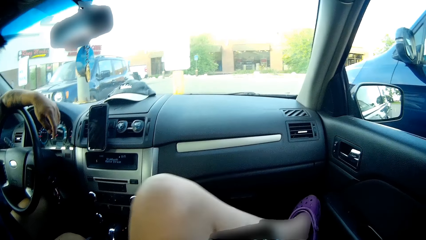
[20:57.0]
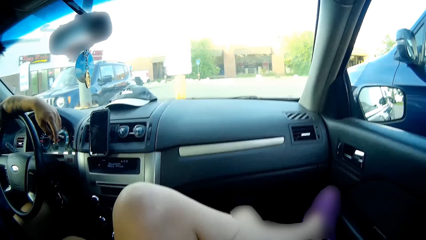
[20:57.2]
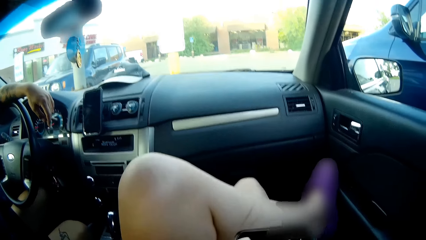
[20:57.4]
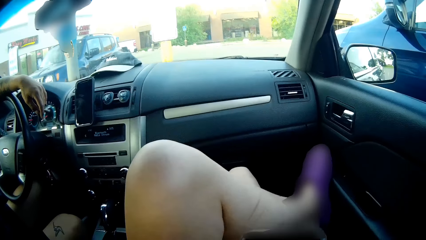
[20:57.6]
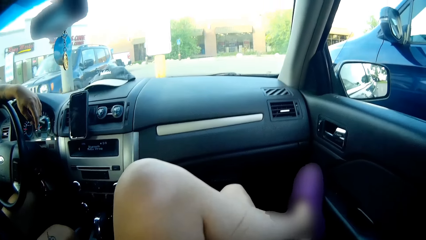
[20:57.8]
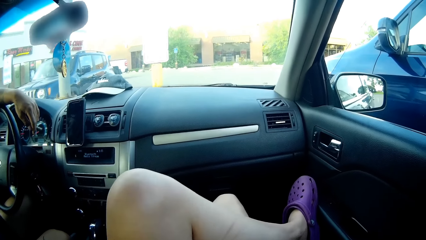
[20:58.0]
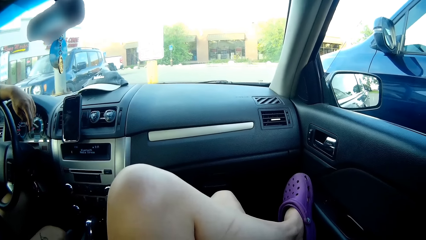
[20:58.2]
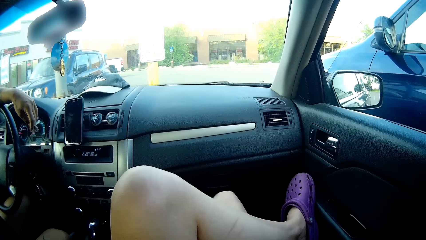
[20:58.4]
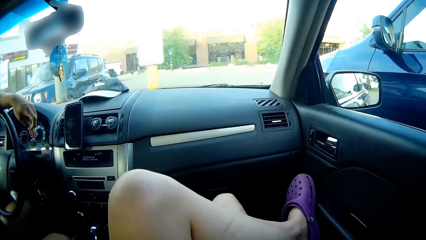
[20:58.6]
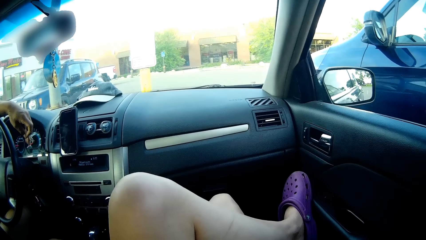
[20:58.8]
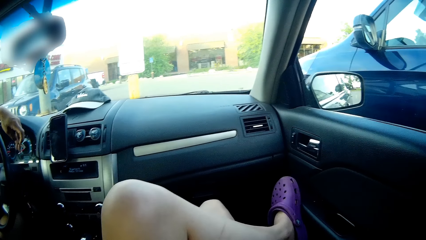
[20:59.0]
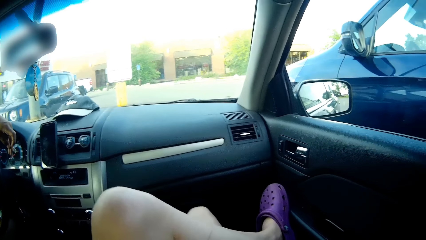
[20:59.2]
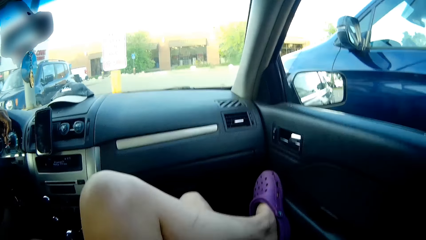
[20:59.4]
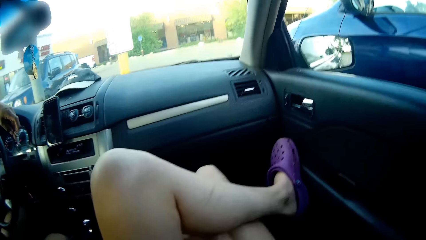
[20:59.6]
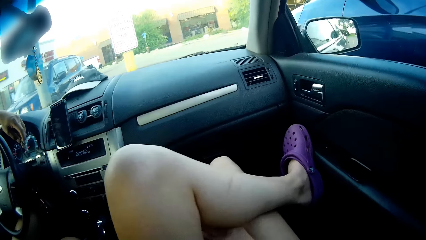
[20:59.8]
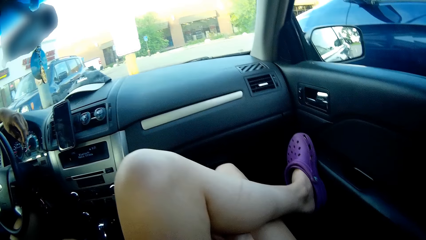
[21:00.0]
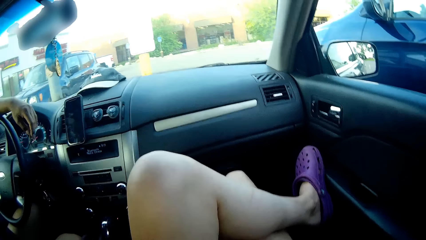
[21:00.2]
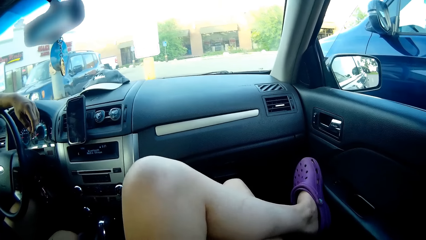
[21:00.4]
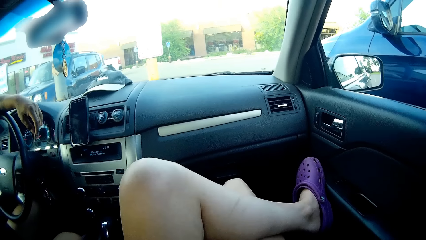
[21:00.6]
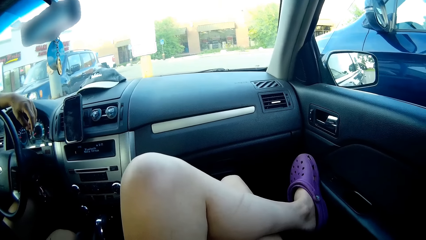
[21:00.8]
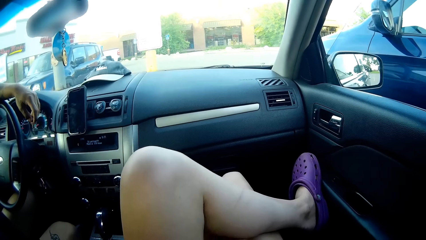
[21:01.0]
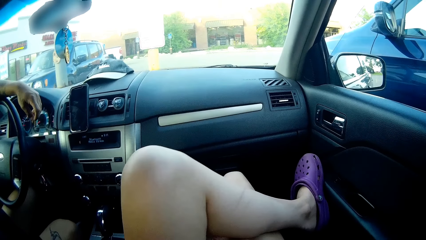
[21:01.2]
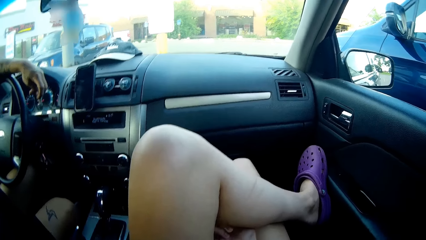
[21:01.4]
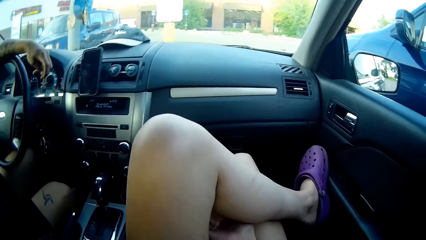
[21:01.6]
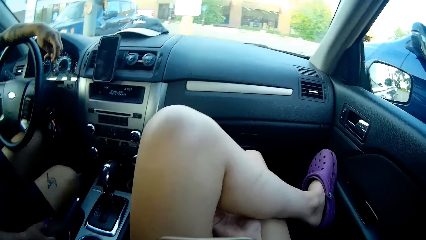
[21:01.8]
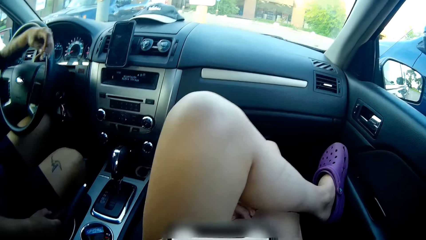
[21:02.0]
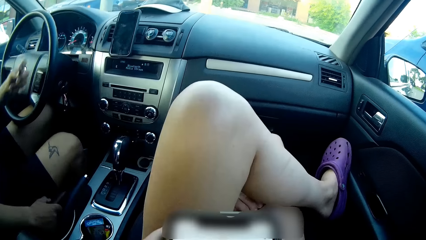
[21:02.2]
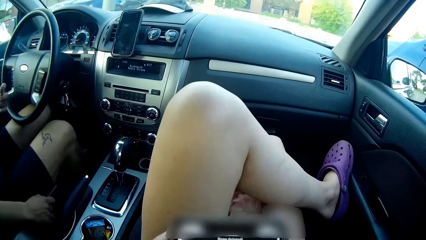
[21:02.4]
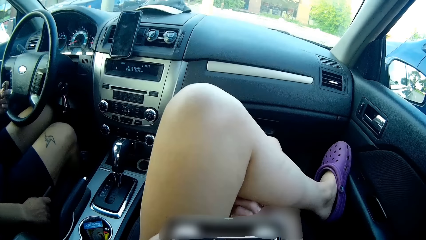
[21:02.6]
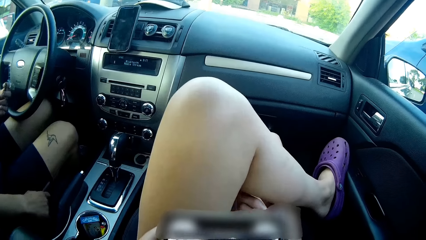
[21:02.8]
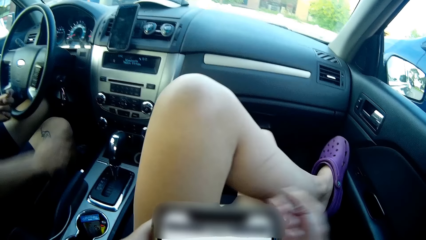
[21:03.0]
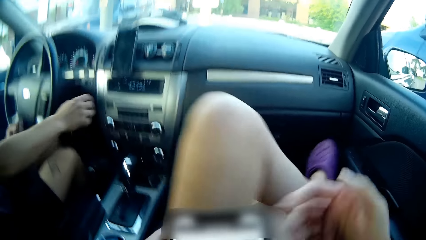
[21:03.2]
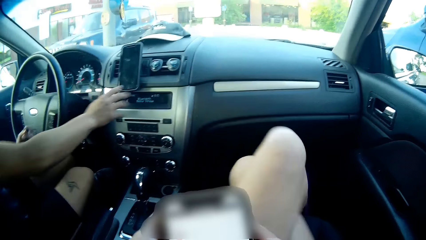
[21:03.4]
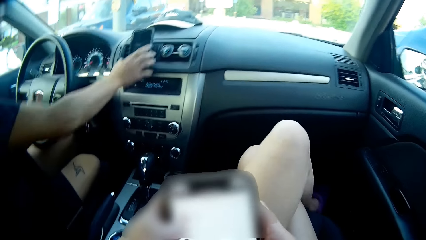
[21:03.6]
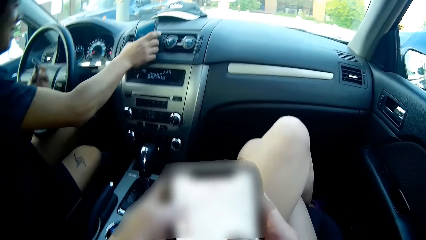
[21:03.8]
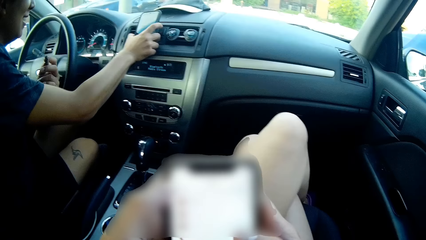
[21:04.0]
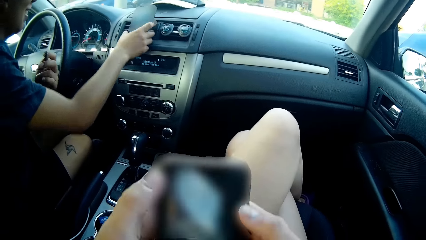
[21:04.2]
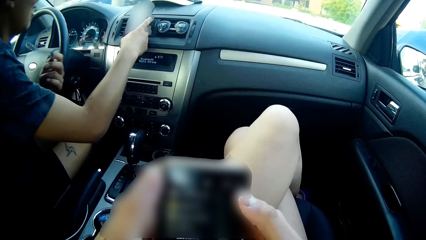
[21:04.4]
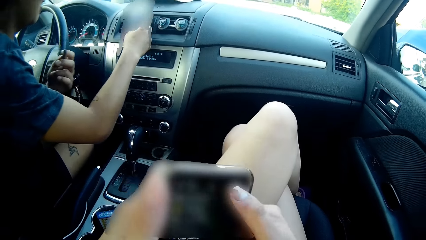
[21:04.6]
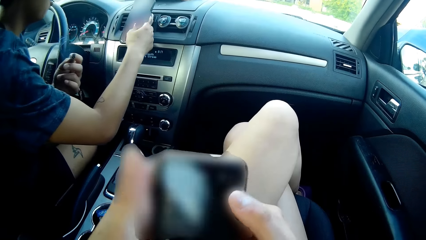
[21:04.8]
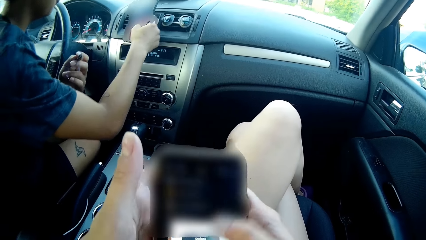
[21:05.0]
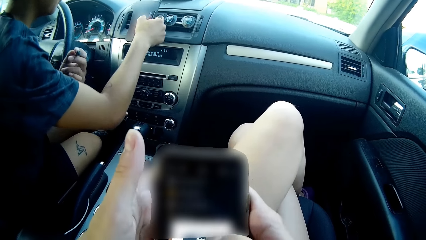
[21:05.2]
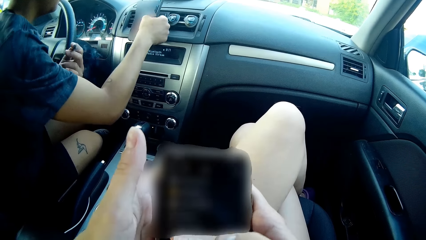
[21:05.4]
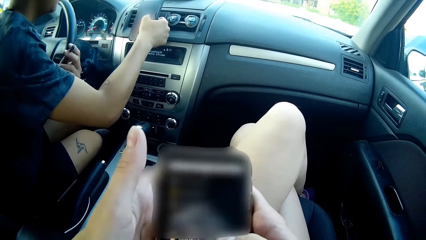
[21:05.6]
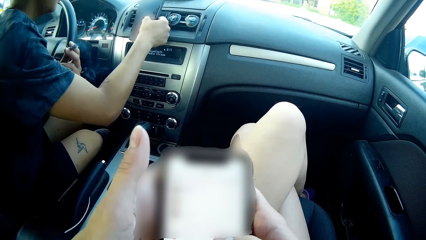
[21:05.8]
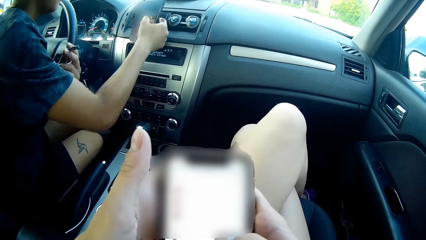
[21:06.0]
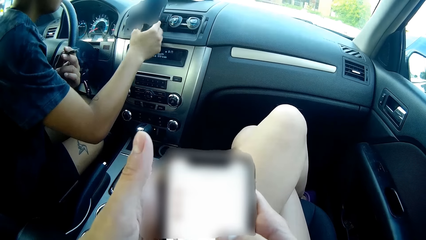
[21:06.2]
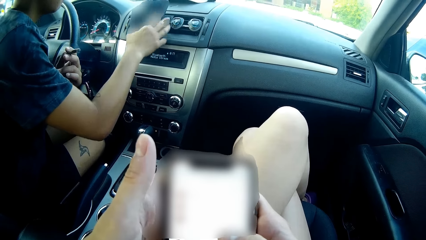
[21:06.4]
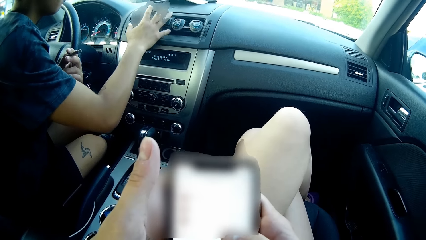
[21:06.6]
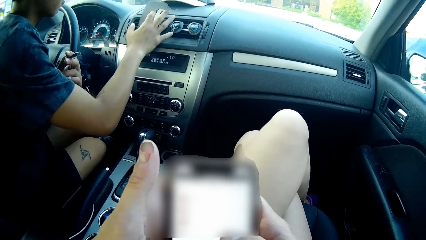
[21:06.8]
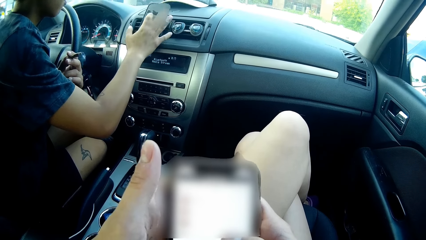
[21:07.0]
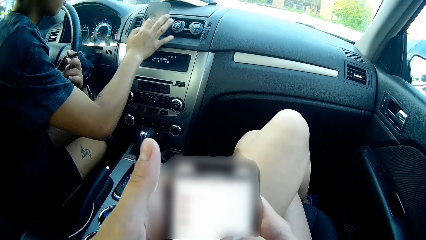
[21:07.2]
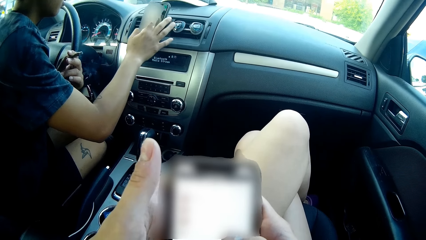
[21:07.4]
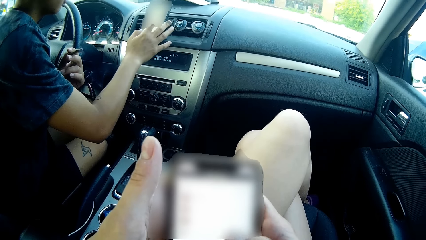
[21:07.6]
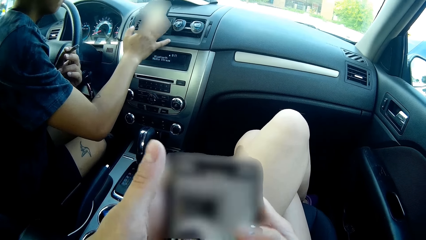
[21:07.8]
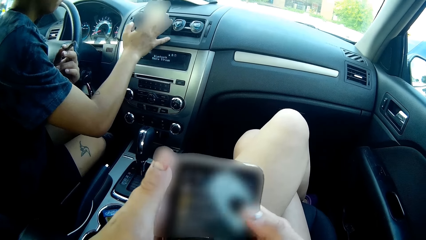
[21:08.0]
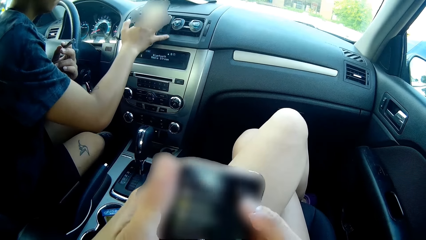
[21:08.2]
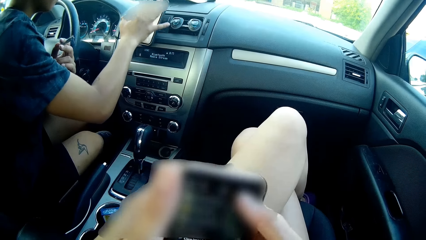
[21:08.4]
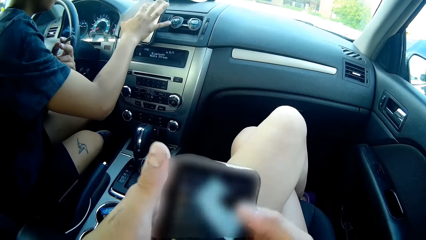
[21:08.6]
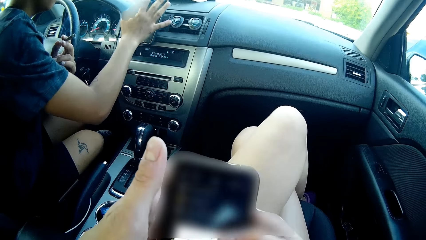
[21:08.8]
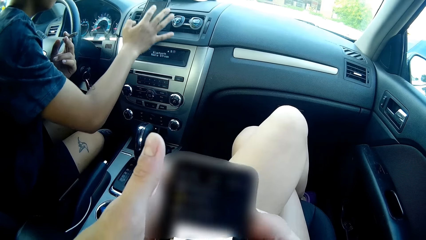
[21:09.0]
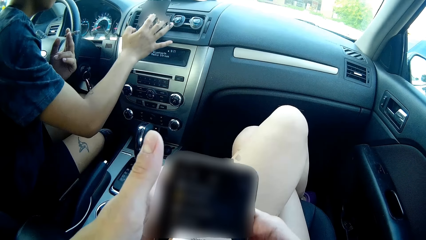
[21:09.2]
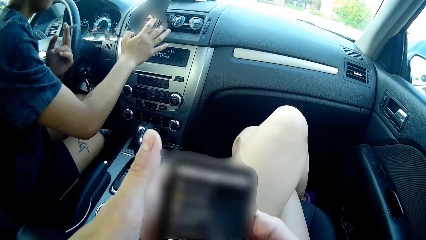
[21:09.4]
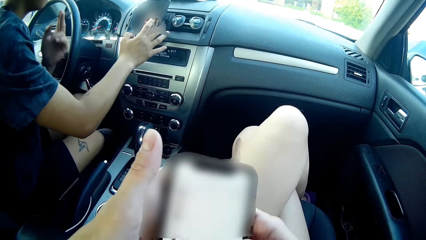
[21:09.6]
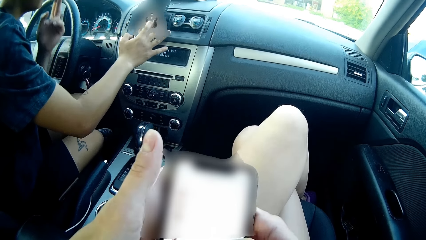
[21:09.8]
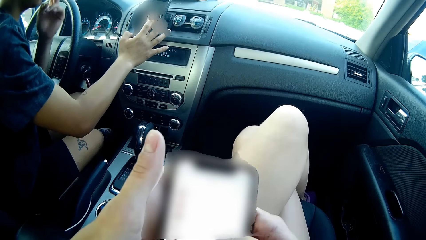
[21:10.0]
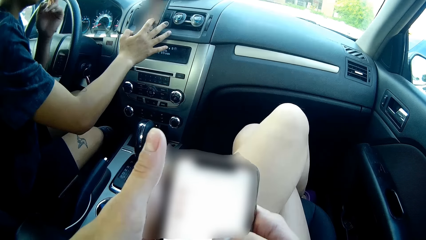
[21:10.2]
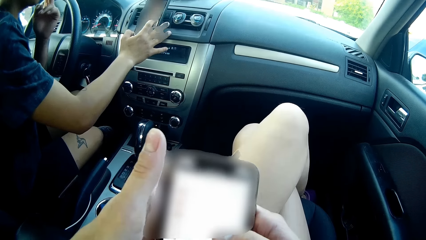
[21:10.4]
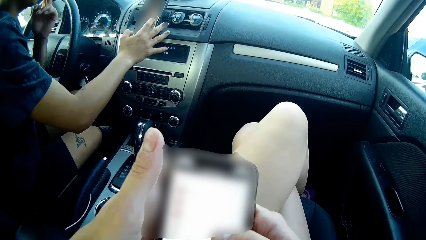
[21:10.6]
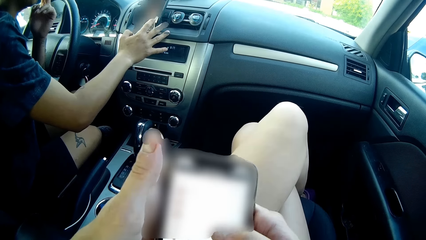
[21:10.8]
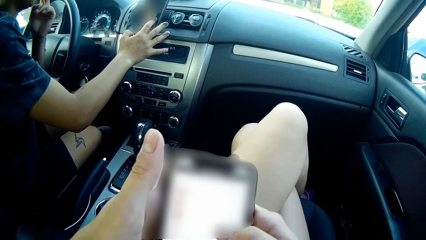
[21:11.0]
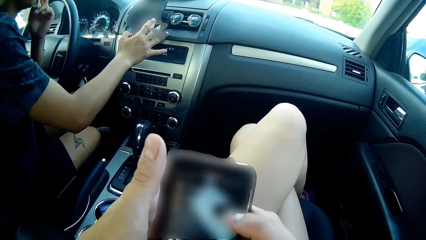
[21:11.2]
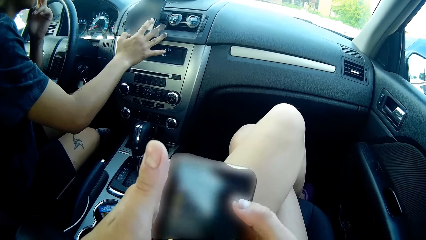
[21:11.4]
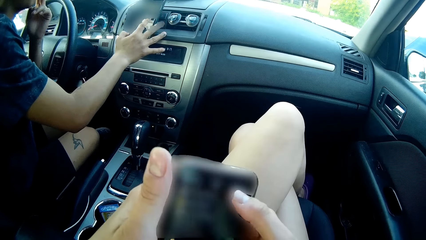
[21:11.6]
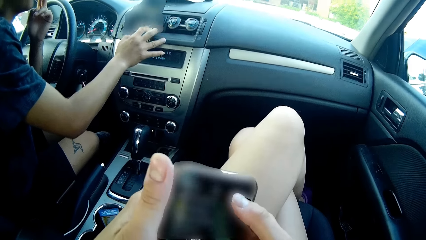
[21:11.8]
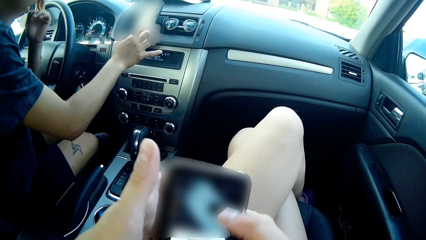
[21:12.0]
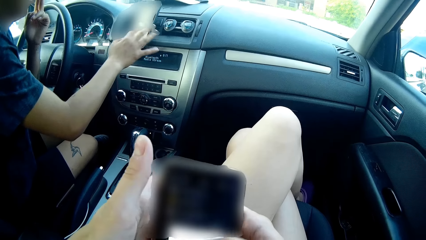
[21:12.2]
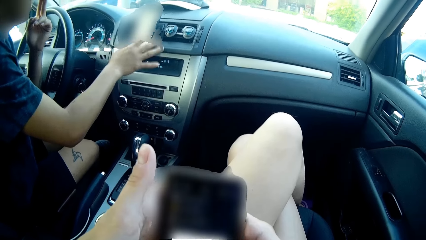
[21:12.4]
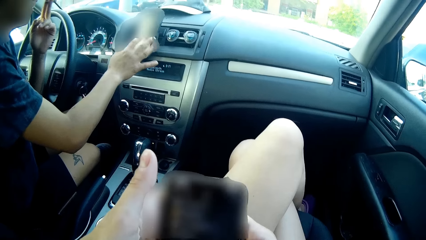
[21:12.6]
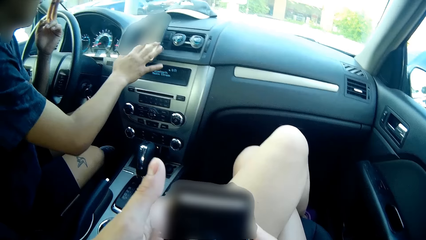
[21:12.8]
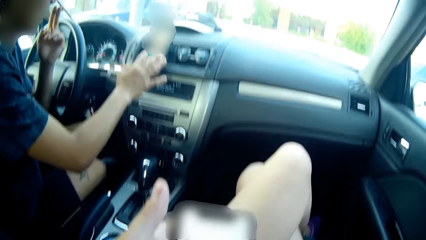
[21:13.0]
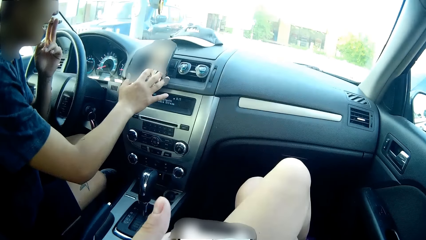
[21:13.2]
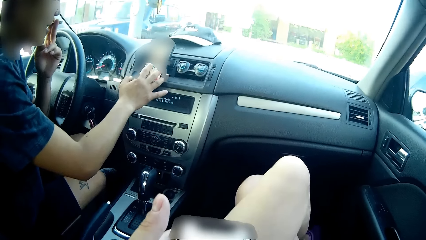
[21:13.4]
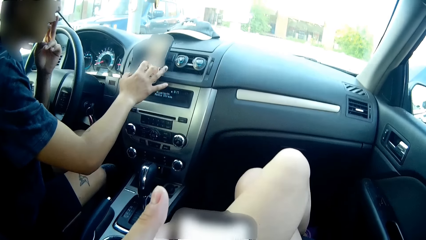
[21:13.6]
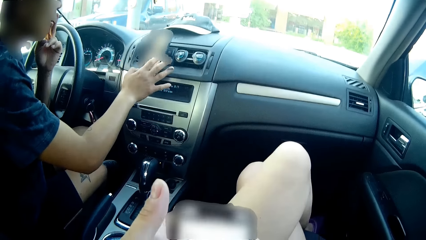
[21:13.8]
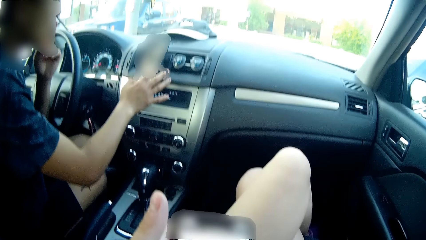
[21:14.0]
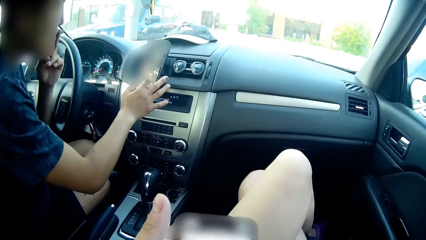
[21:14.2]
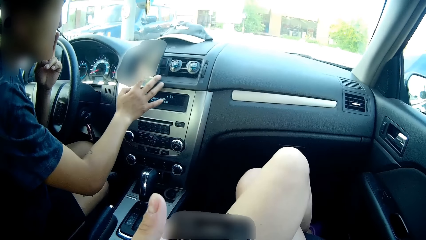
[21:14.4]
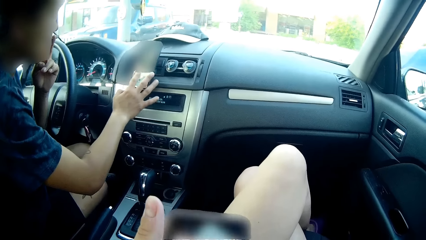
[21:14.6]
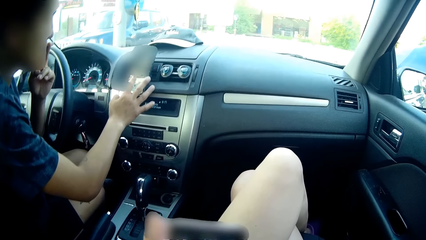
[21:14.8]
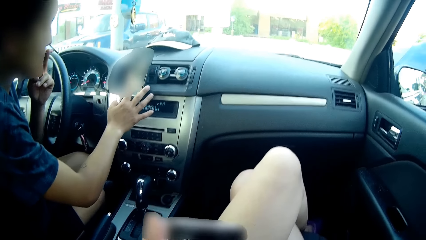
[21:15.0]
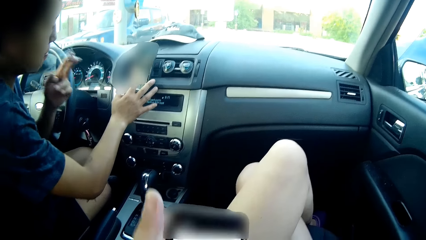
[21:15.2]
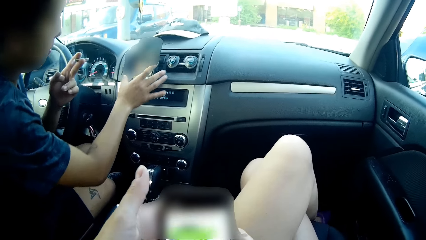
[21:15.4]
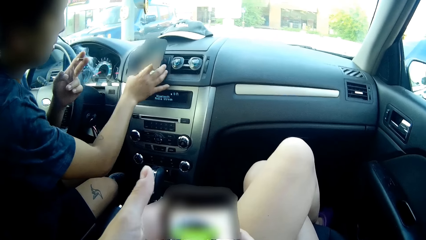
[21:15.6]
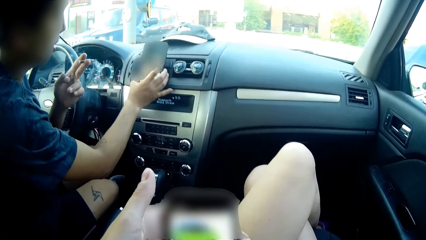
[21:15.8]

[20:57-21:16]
The camera wearer converses with the man. She scratches under her left leg with her right hand. The man operates the phone on the dashboard with his right hand. The camera wearer operates the phone with both hands.
